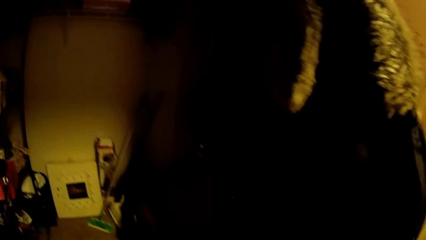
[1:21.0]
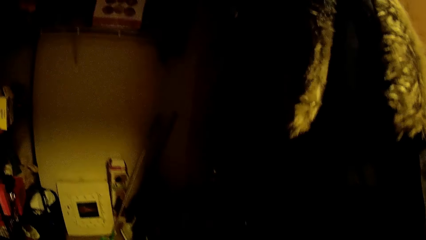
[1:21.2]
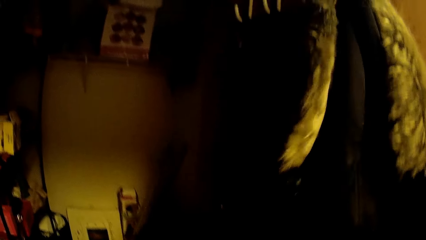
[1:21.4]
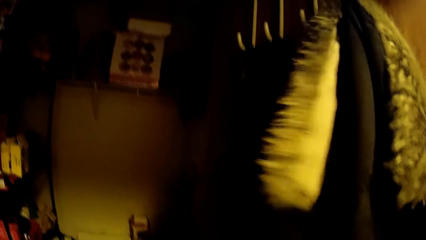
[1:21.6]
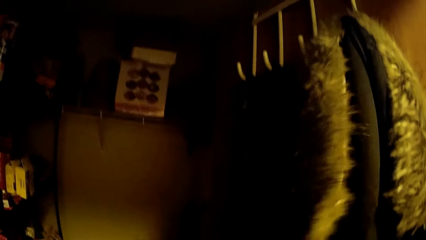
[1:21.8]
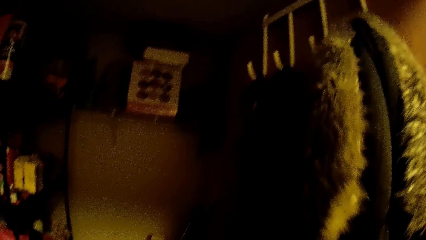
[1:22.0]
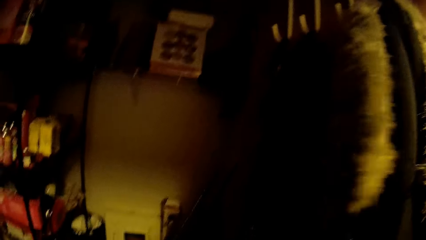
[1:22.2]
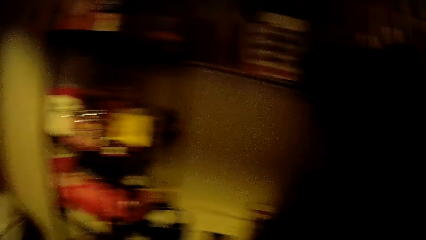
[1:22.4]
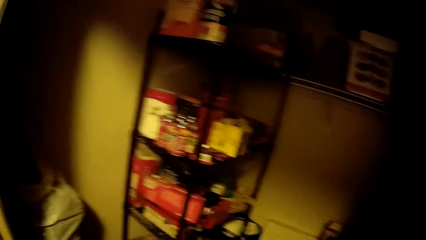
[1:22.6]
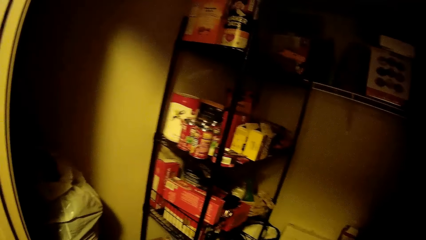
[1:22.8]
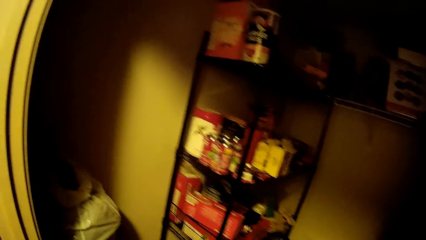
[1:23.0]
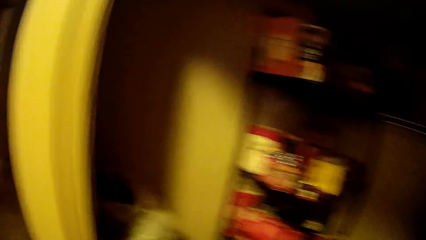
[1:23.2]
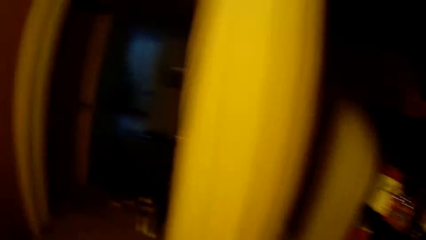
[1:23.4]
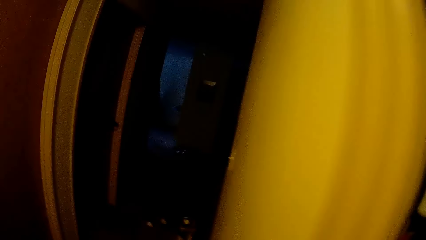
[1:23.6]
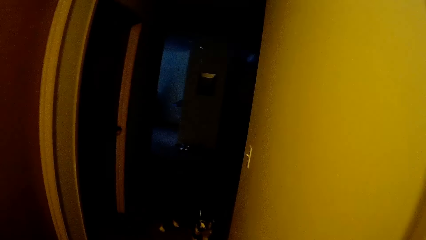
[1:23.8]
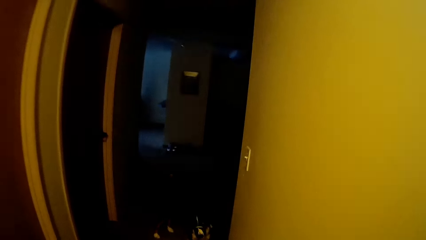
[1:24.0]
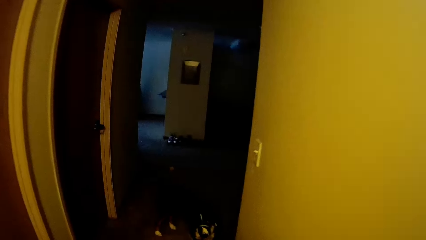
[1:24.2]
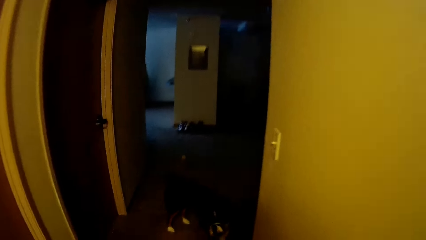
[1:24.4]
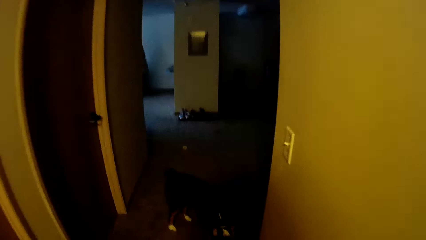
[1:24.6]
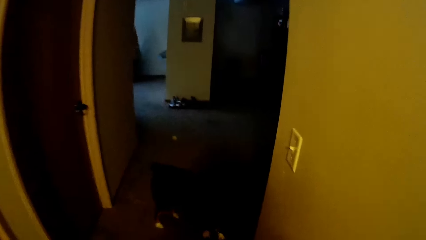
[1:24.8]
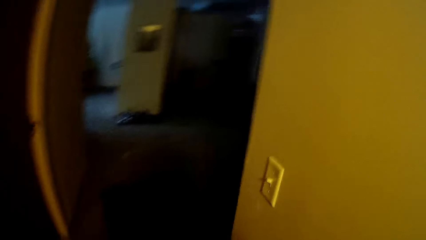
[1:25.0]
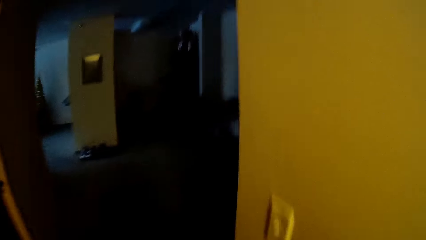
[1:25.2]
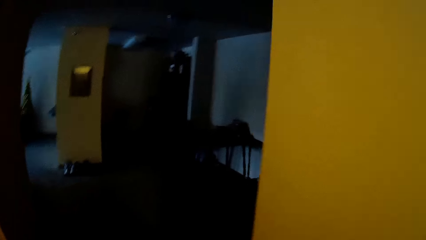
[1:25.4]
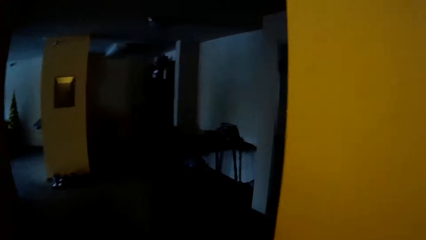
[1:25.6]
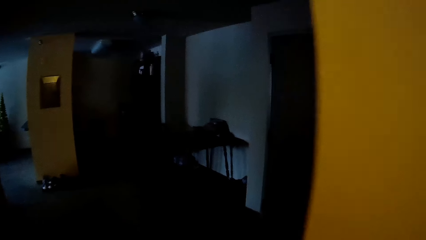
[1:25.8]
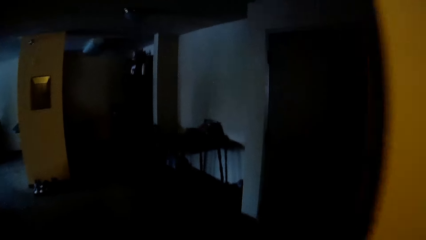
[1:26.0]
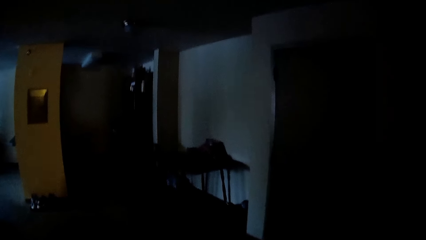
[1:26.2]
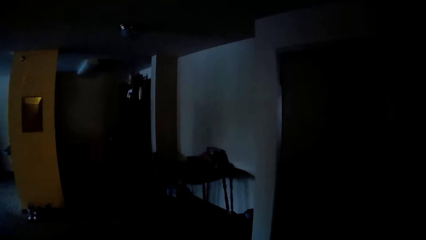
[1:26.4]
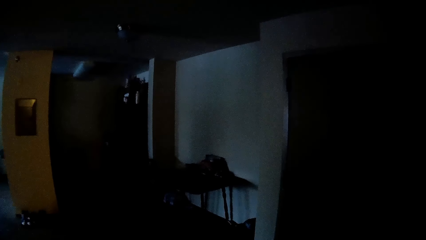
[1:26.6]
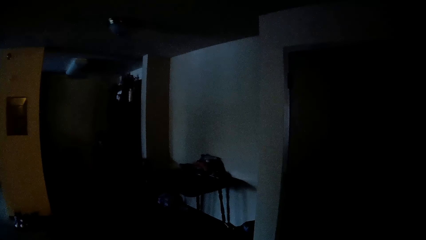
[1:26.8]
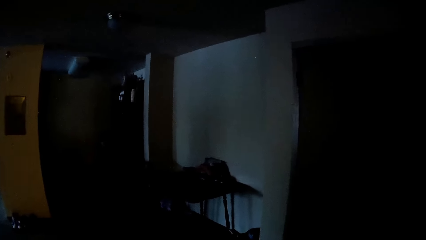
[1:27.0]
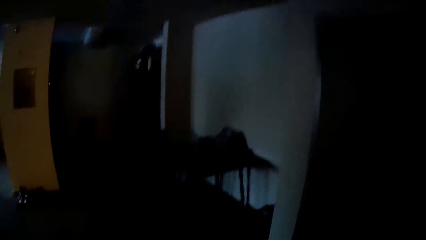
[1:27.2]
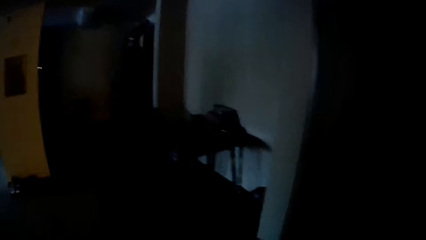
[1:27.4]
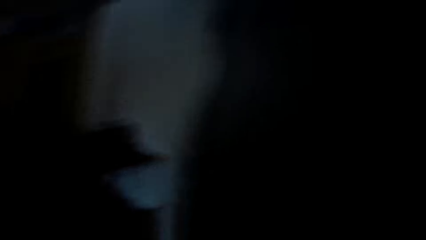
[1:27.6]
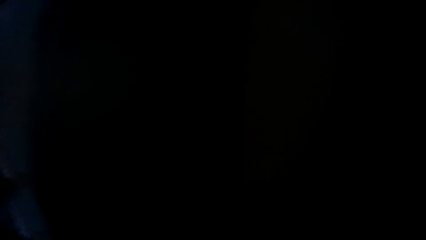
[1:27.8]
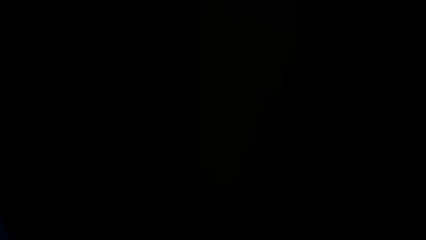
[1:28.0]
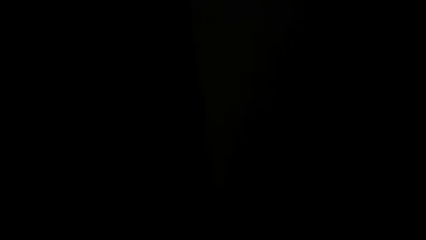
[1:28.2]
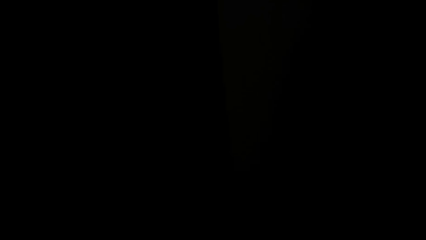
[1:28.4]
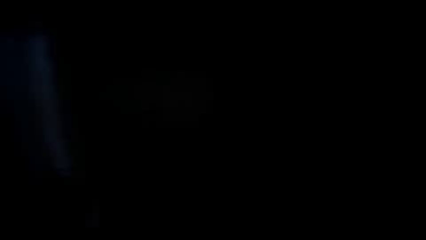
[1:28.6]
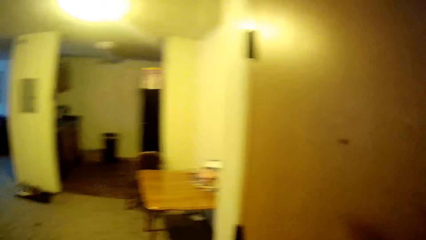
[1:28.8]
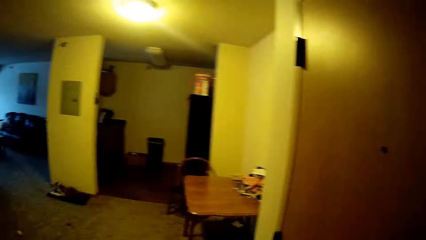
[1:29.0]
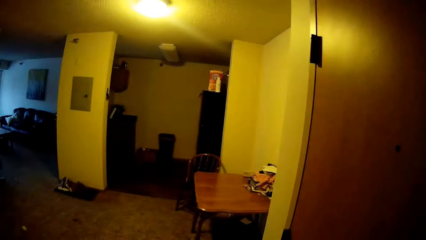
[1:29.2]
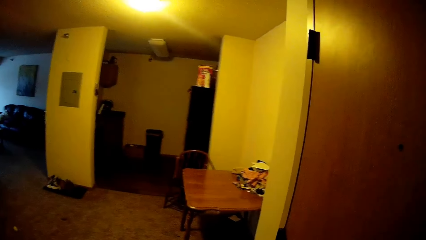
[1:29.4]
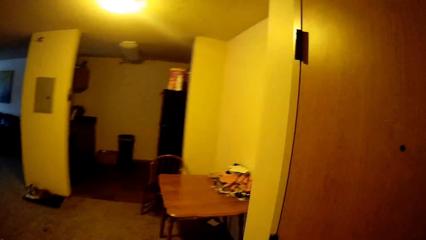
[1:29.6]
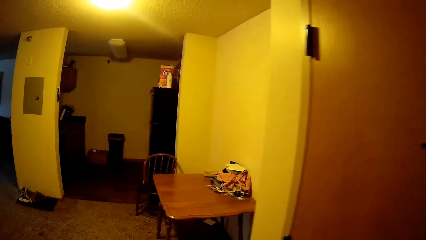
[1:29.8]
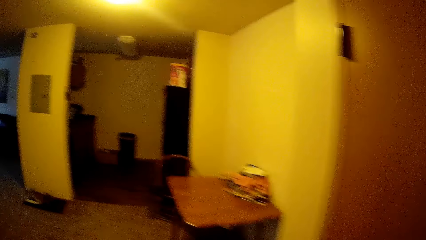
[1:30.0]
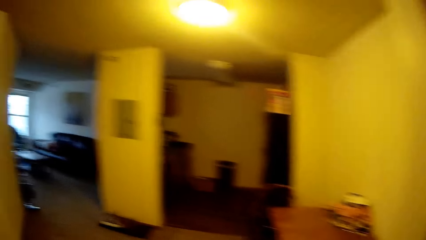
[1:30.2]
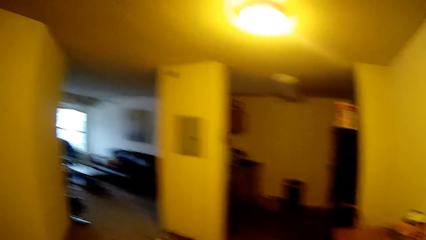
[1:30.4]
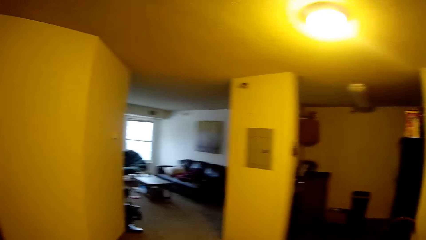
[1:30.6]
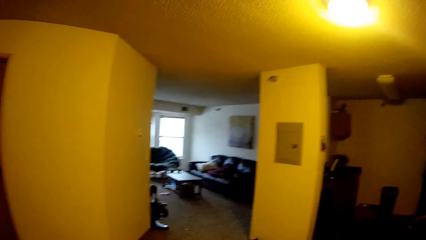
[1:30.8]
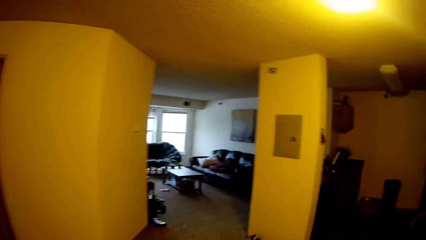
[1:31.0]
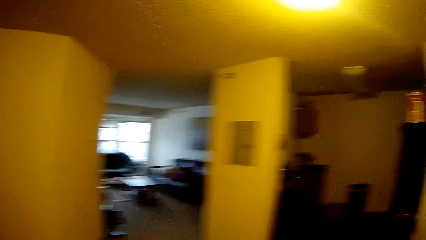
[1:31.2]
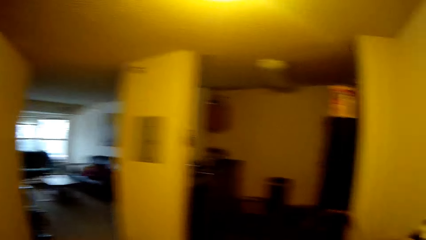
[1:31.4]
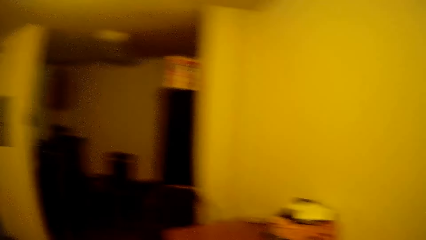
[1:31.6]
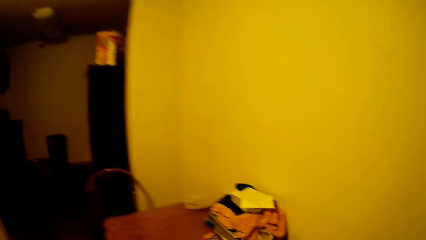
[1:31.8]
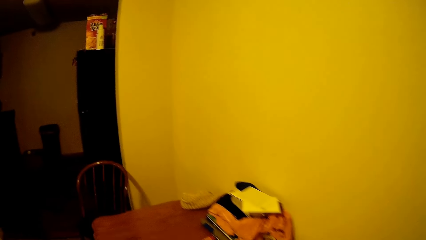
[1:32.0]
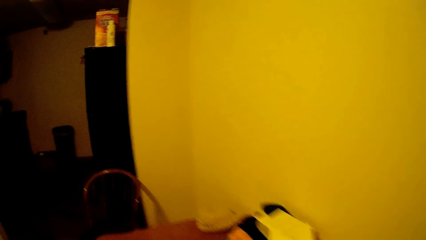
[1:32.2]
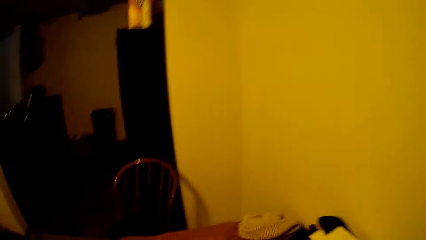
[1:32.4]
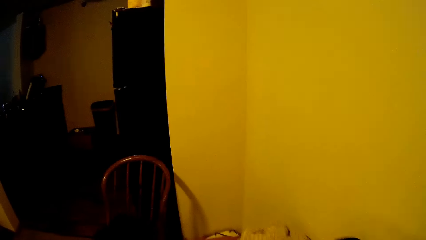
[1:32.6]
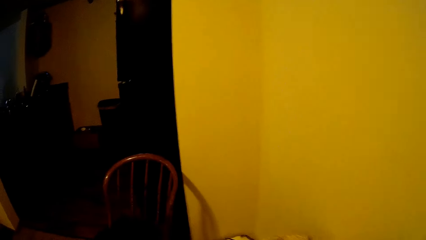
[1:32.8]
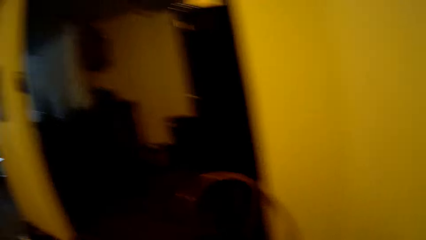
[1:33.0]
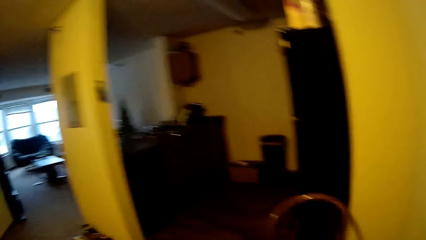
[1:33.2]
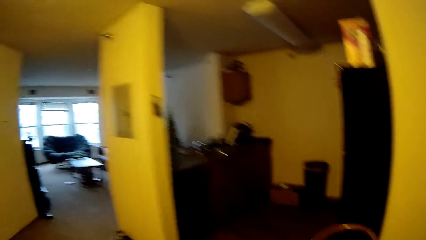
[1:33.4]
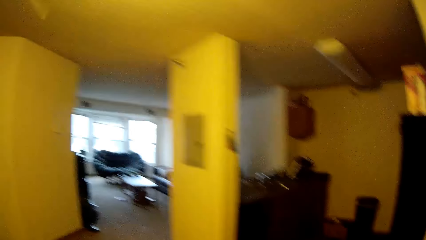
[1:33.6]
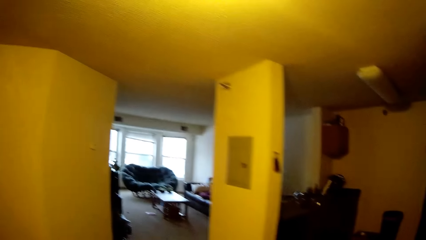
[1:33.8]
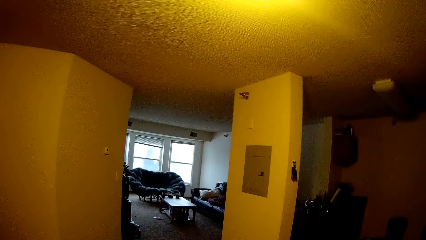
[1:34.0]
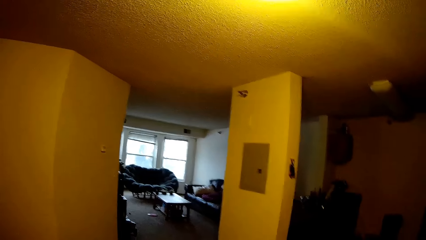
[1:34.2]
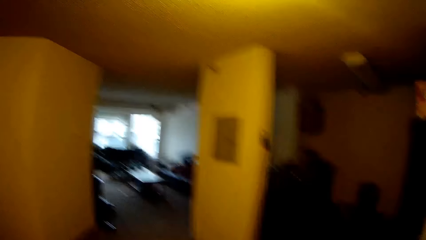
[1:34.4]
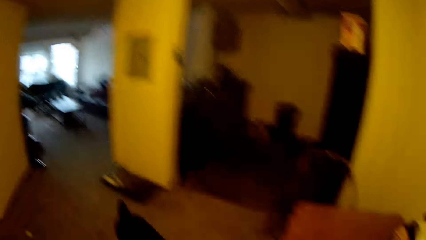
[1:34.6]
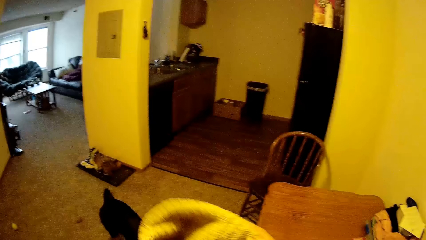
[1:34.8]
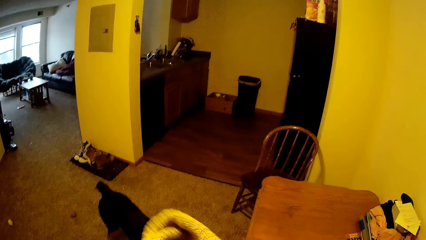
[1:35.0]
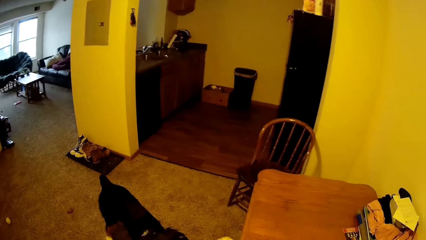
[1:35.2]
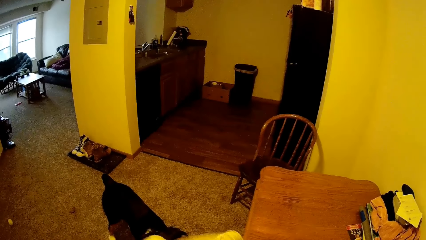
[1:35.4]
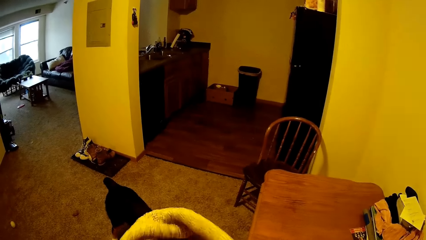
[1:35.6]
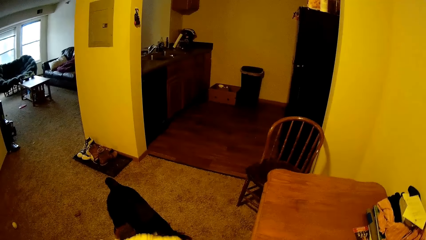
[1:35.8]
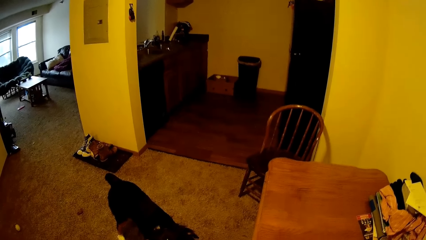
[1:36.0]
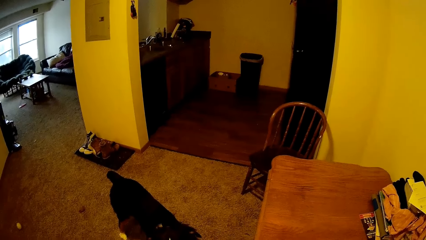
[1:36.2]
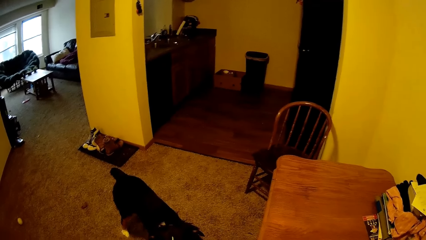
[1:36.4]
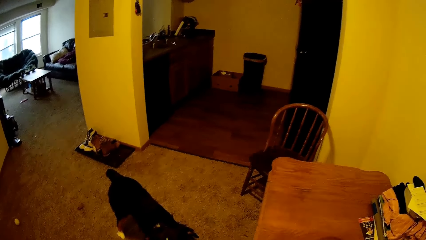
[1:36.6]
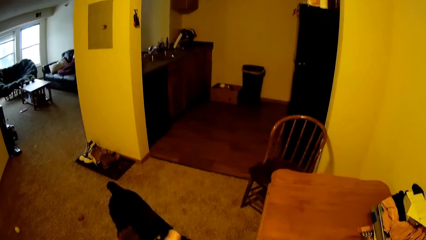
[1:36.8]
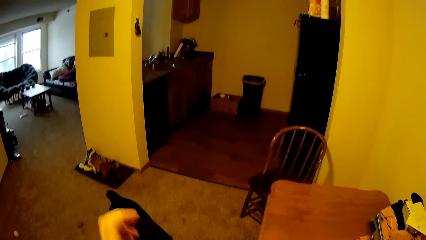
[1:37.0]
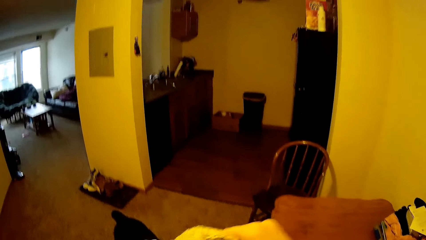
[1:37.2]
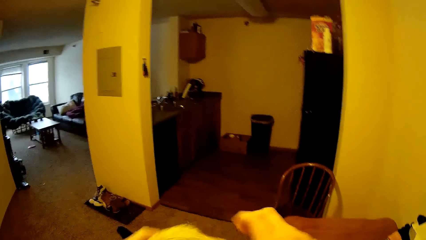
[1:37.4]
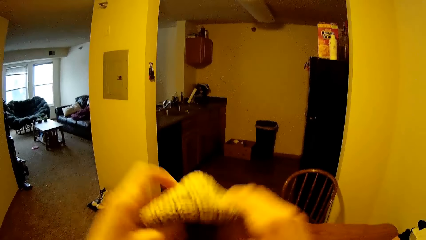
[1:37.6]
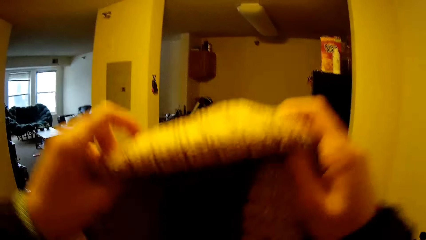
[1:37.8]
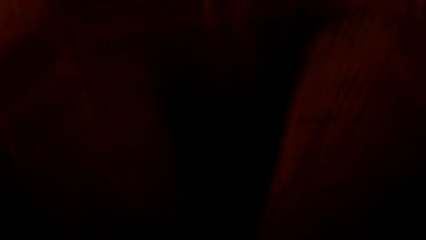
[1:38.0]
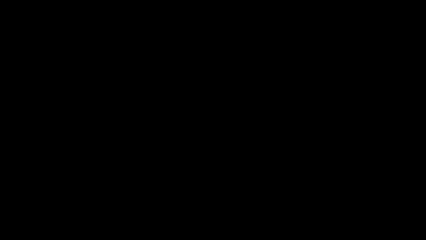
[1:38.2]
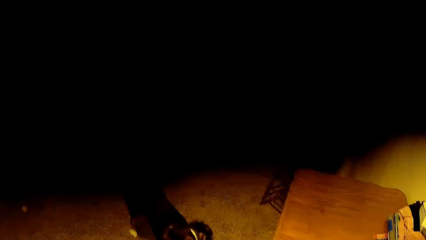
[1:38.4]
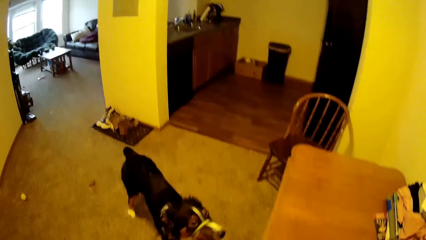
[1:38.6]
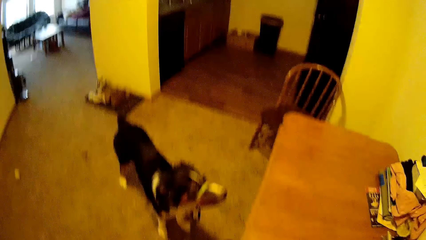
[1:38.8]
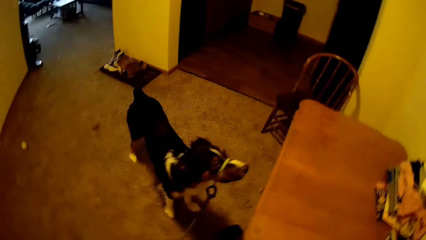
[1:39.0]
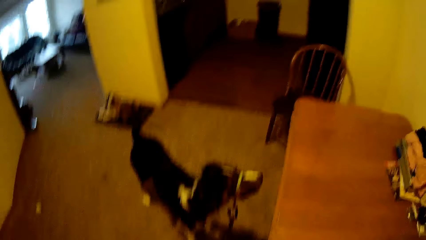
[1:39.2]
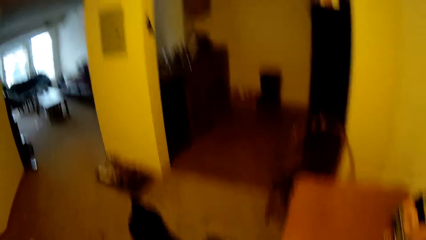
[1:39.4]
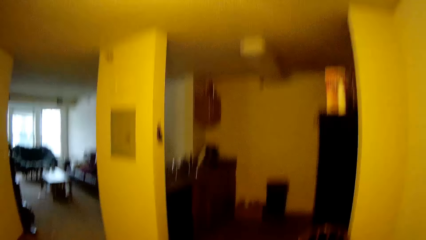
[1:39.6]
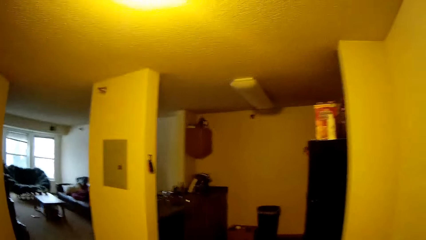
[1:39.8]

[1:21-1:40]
The camera wearer turns on the lights. They walk to the table. They look at the living room. They pick up a marvin from the table. They hold the fur fabric with both hands. They wear the marvin.
